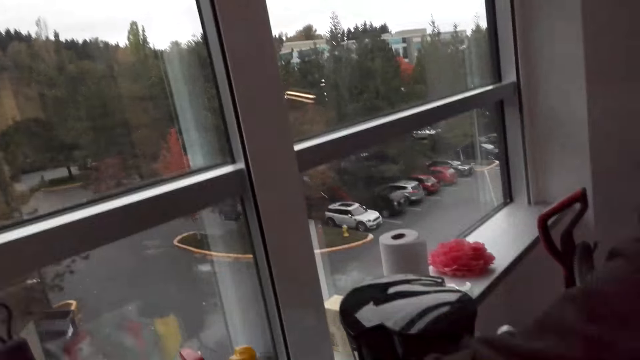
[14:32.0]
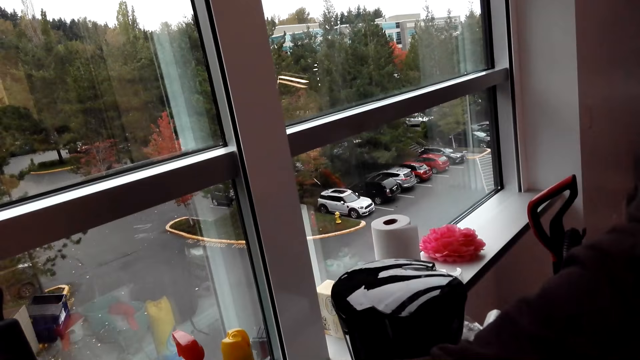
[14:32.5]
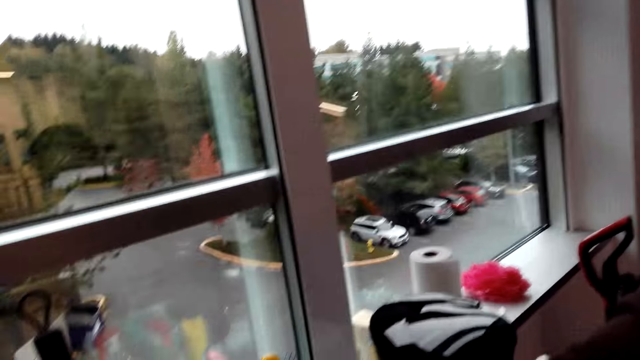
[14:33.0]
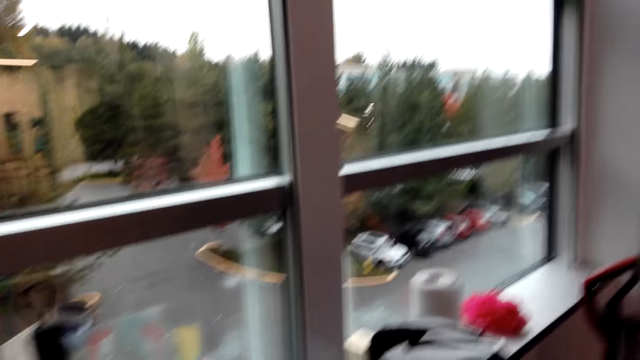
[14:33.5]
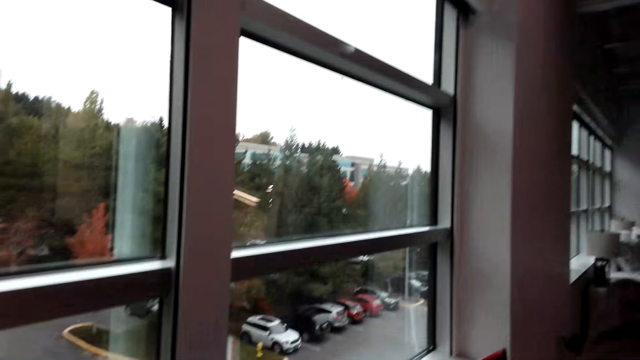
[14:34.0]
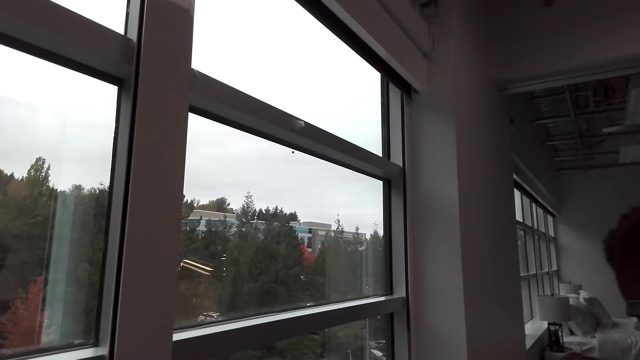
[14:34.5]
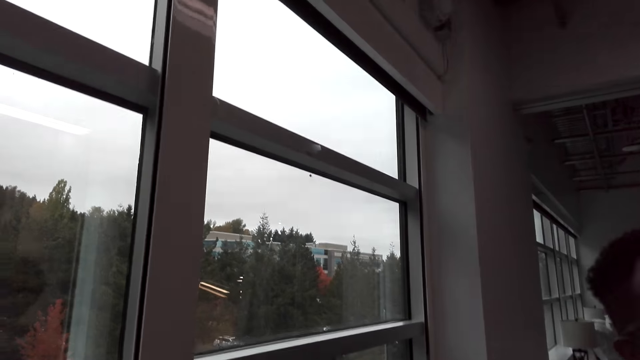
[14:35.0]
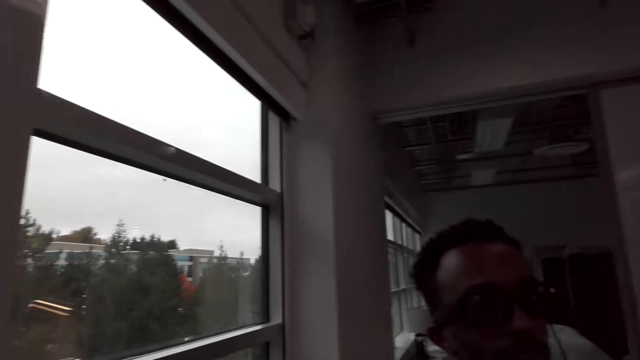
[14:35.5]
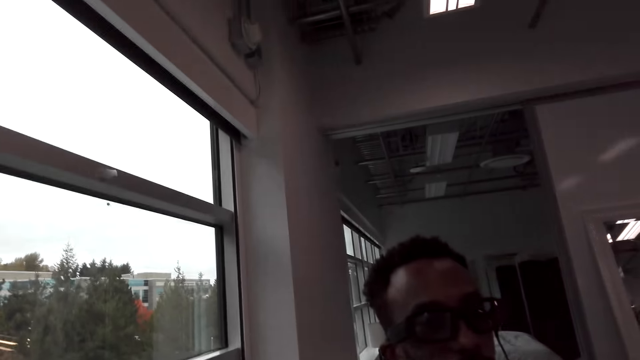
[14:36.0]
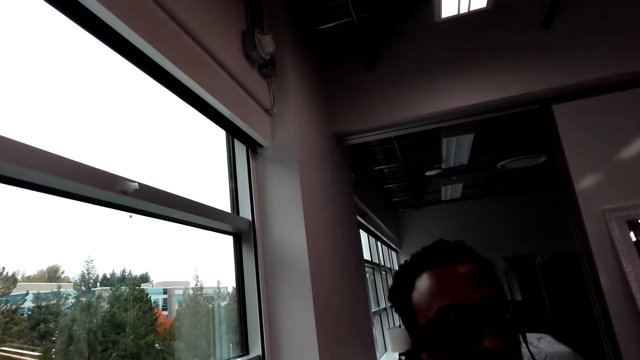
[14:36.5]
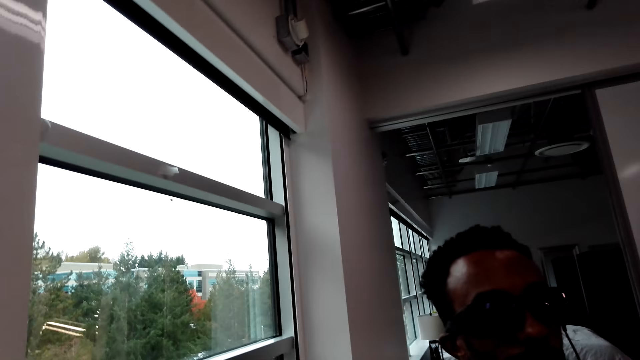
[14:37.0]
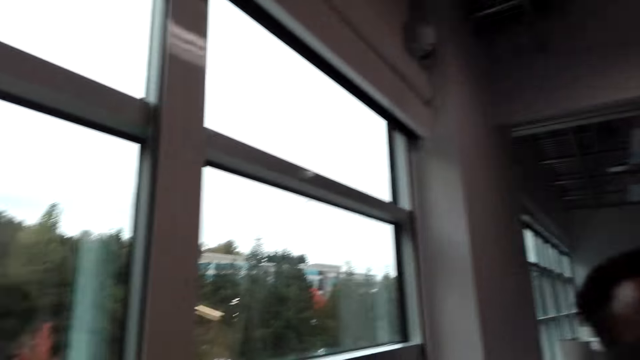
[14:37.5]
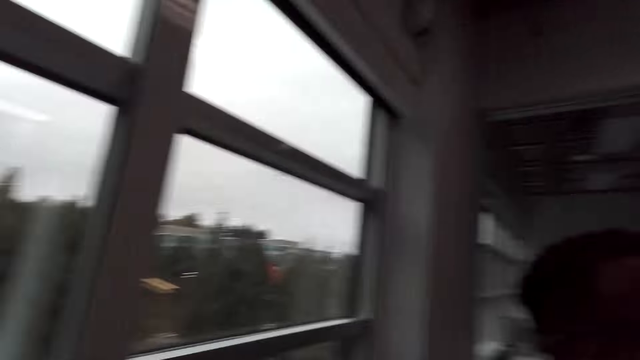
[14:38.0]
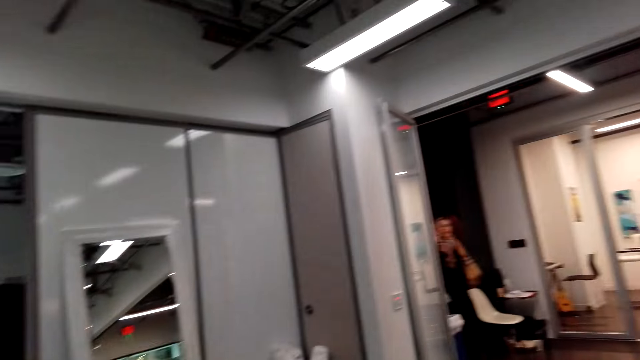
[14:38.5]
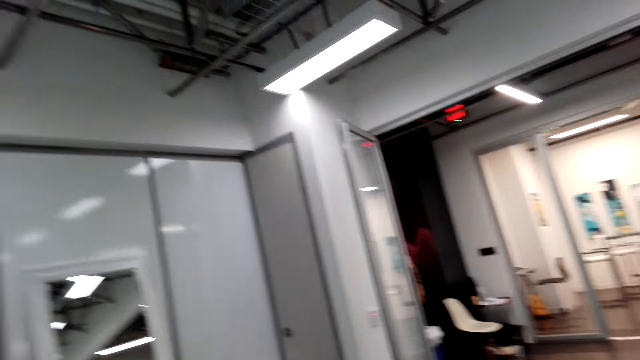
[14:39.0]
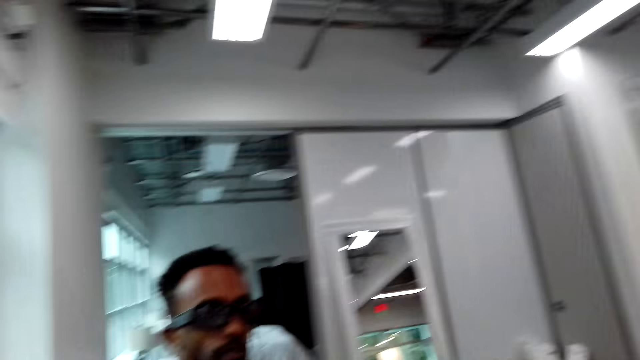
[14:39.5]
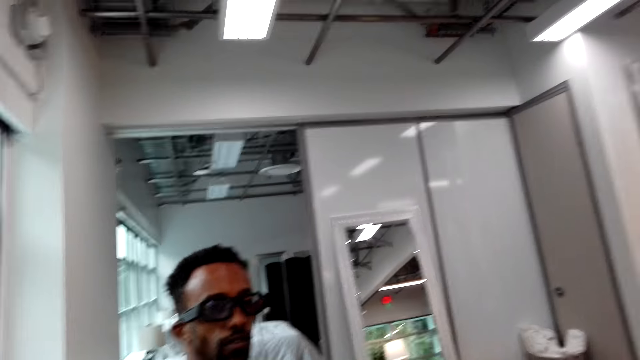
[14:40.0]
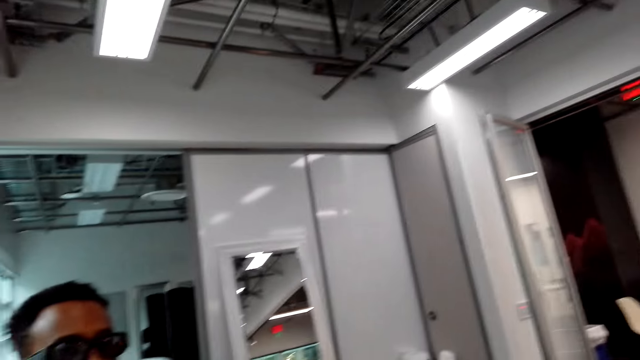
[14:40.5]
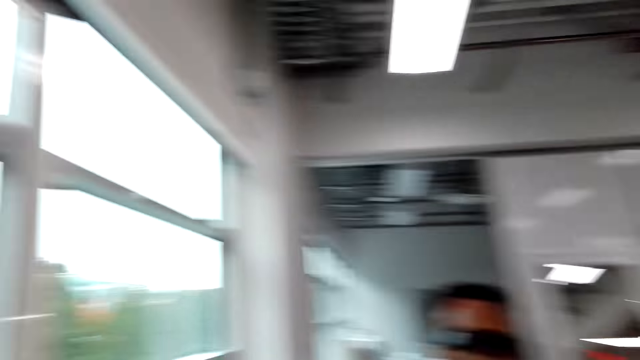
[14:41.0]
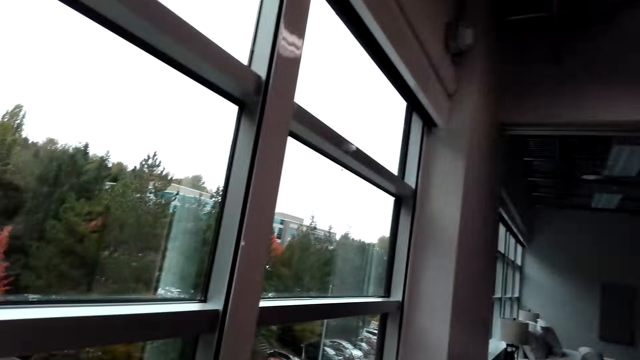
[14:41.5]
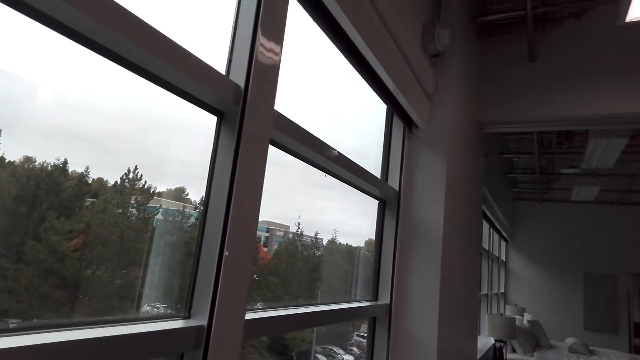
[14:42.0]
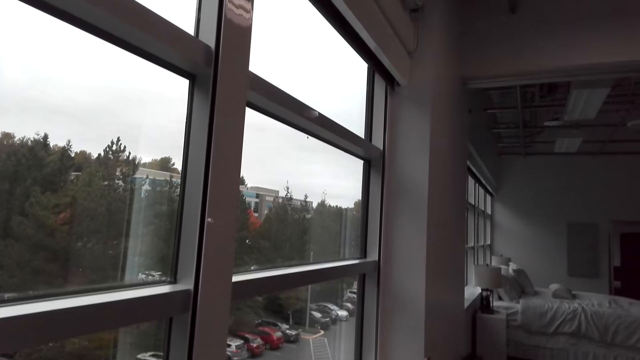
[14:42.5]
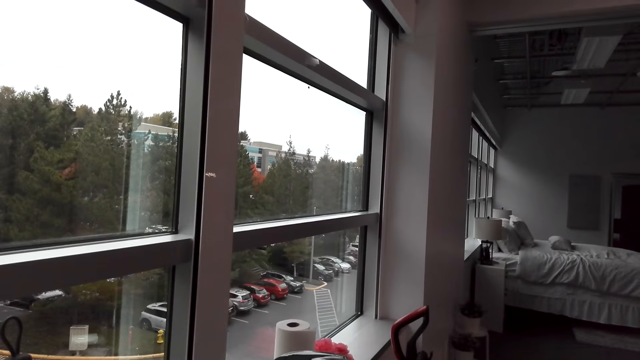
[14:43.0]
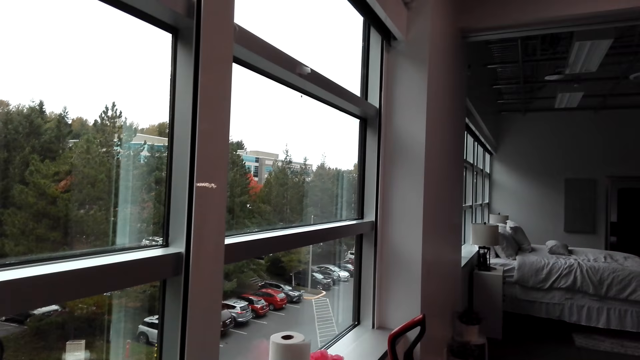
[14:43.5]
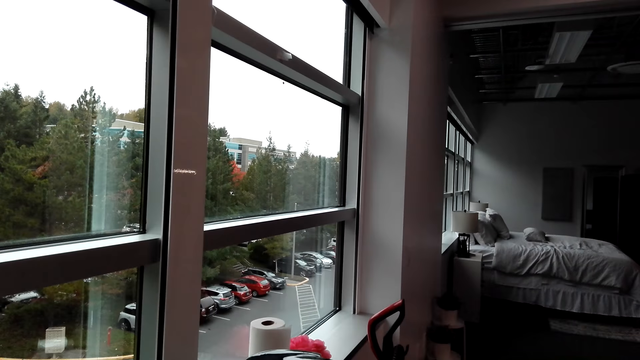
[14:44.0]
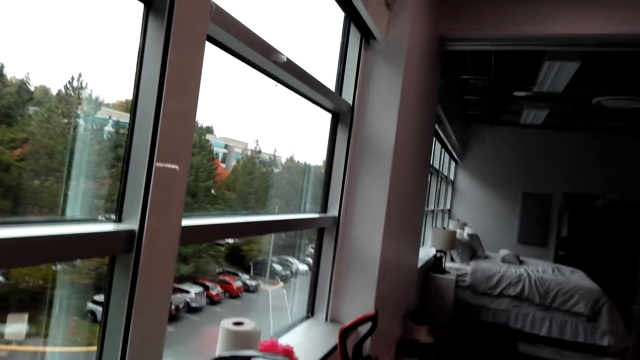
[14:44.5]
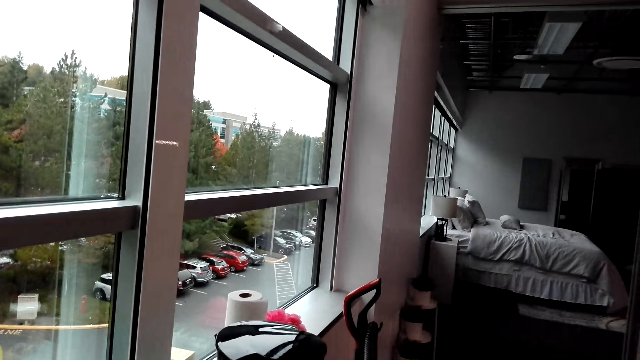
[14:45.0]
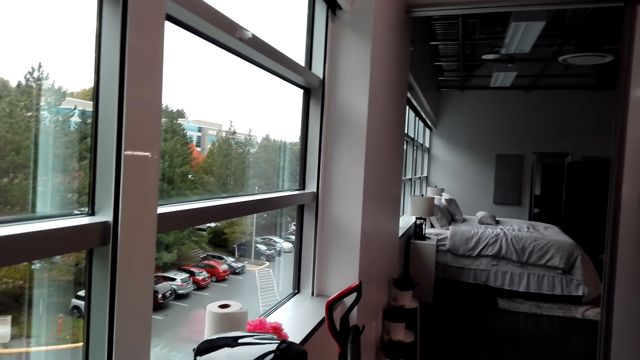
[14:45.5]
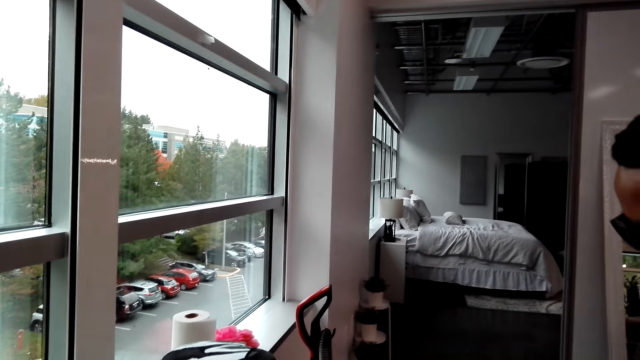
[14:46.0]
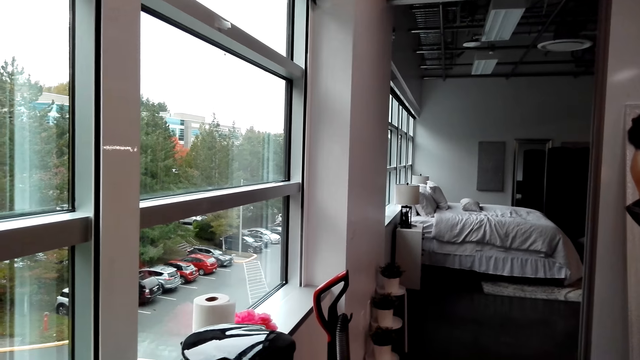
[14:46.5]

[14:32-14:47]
A man talks to the camera wearer. The camera wearer looks around. The man does something. The camera wearer looks around. They do something.

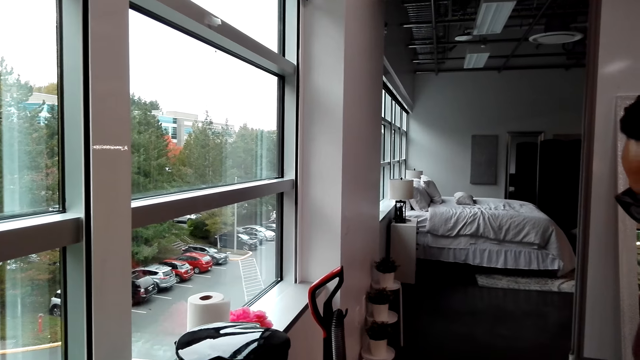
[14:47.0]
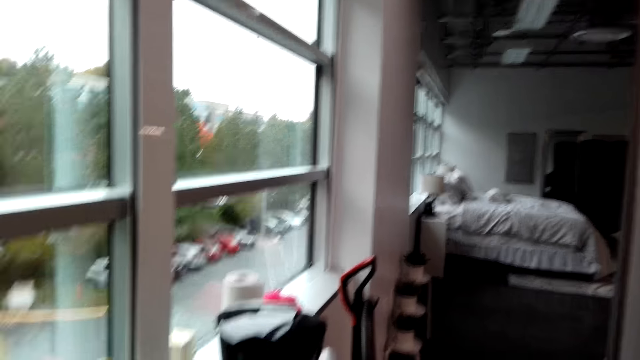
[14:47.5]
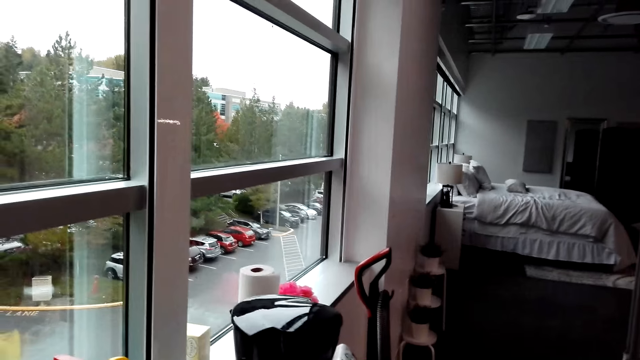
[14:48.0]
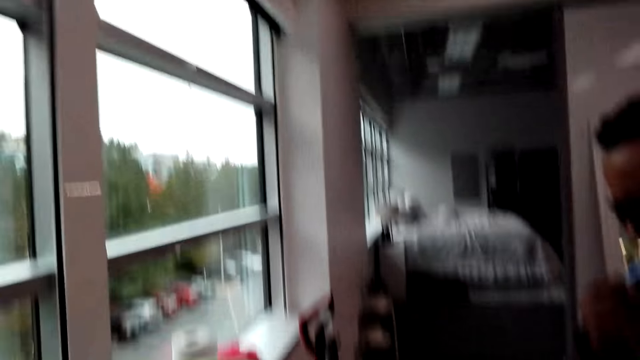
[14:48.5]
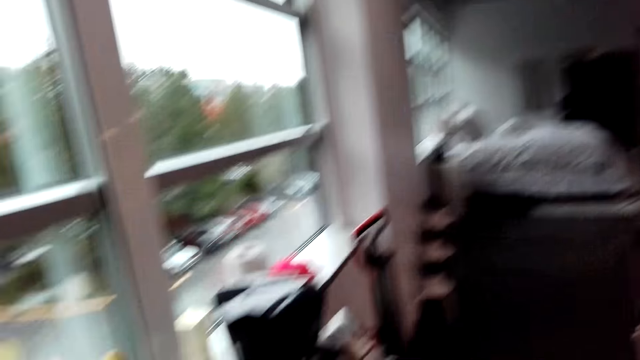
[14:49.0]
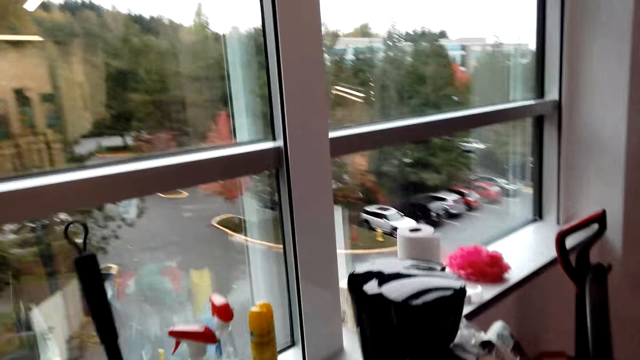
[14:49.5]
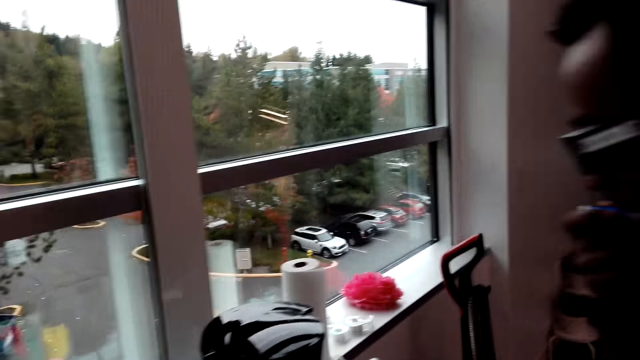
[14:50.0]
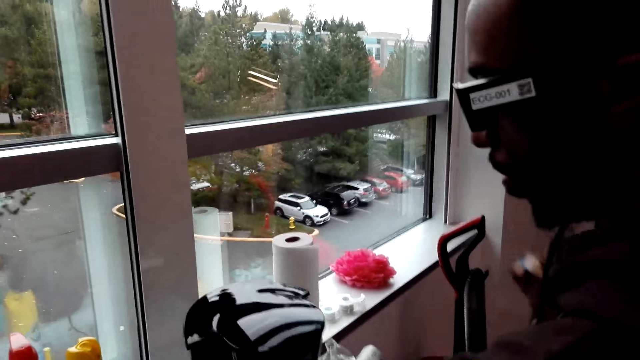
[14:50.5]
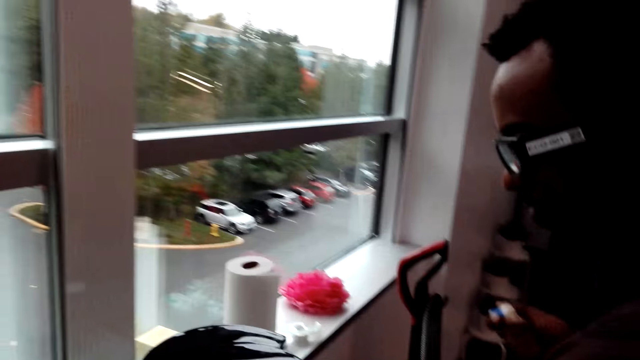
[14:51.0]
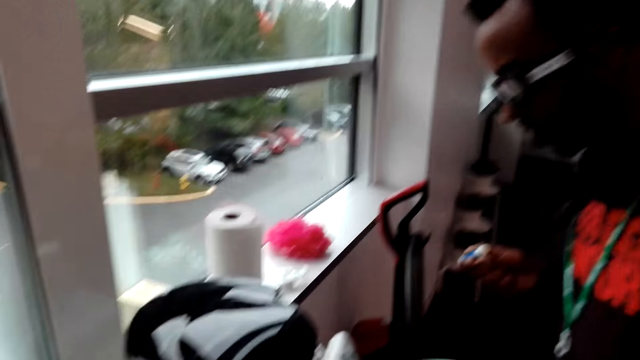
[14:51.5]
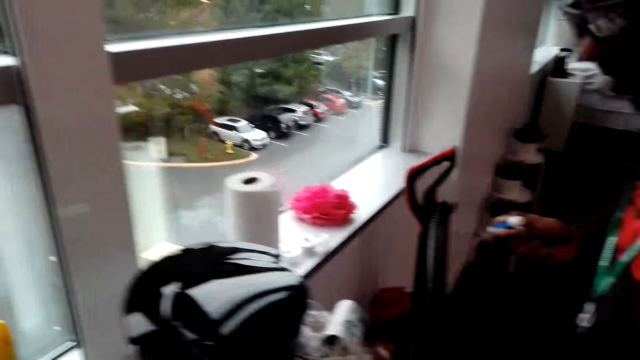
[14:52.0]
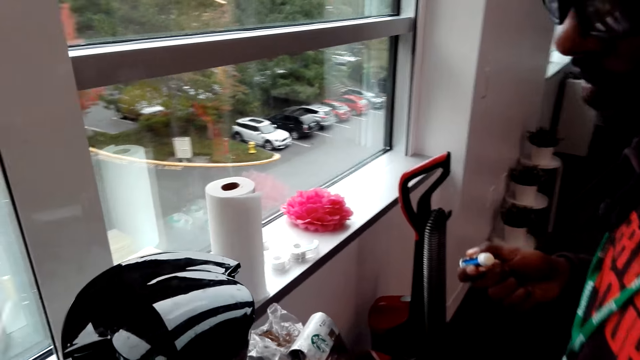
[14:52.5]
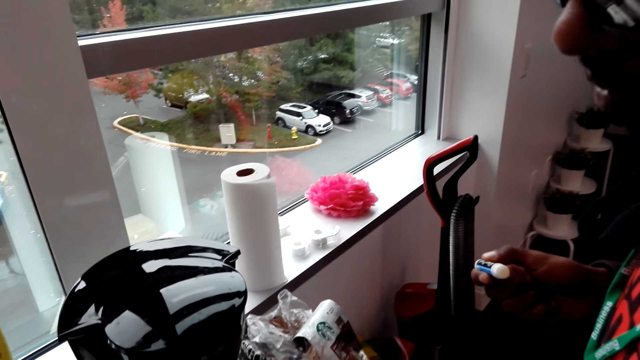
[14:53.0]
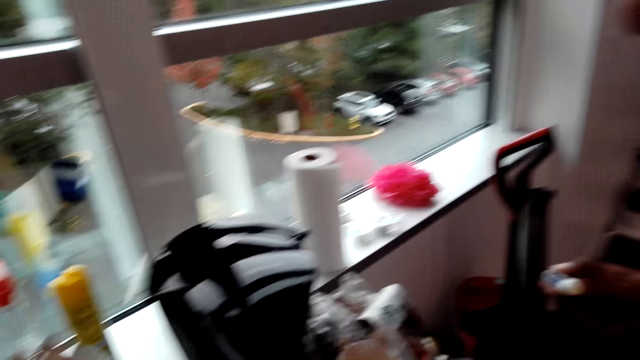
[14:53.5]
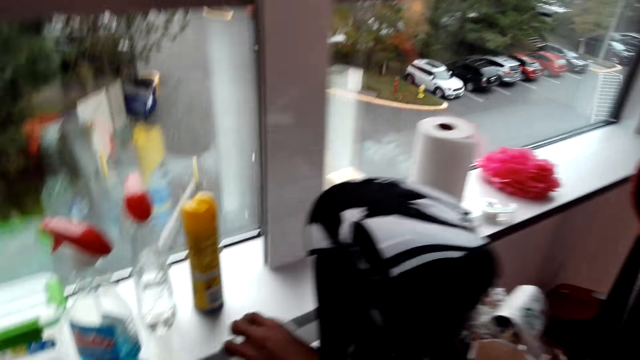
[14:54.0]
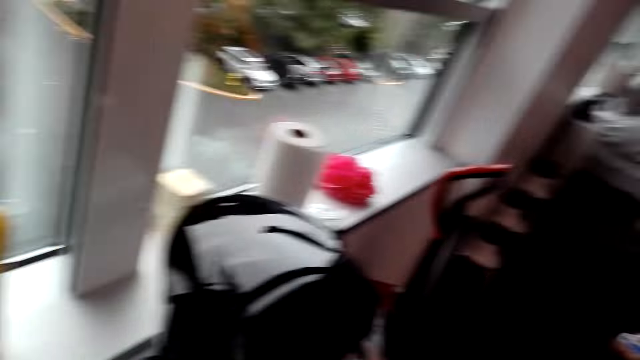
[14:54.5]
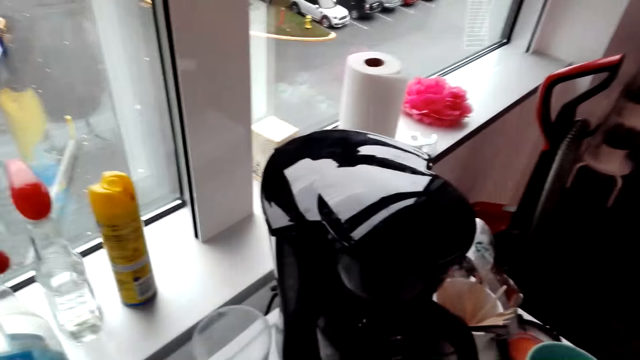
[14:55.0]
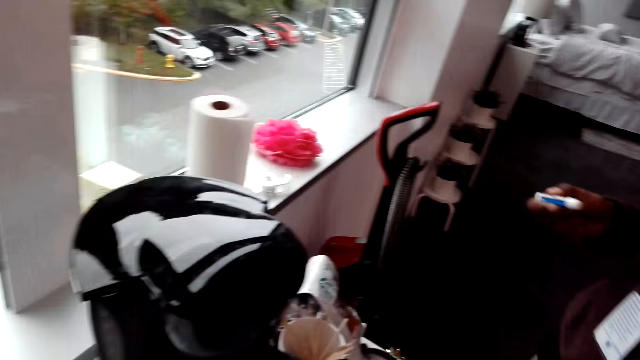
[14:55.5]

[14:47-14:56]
The camera wearer does something. A man holds something. The camera wearer looks around.
